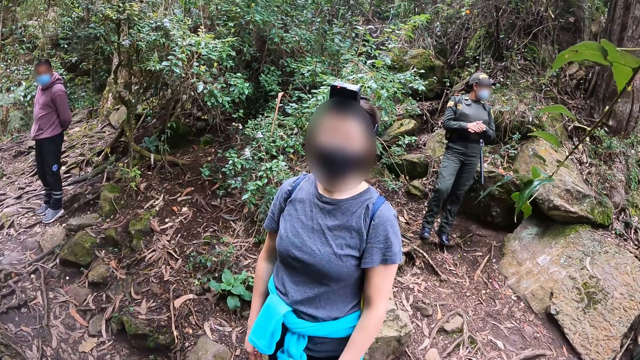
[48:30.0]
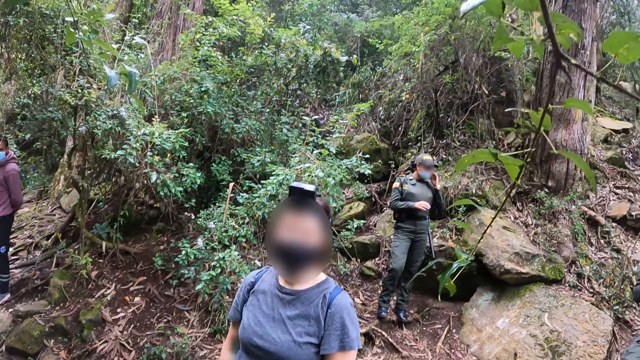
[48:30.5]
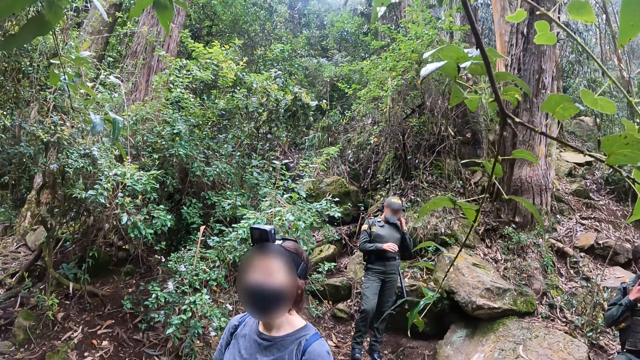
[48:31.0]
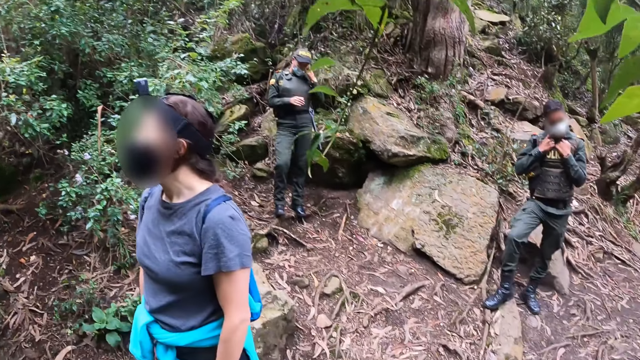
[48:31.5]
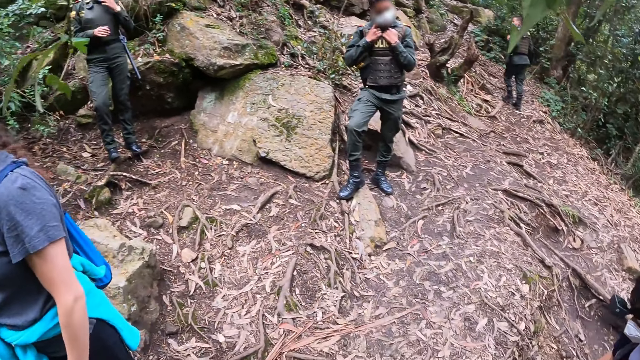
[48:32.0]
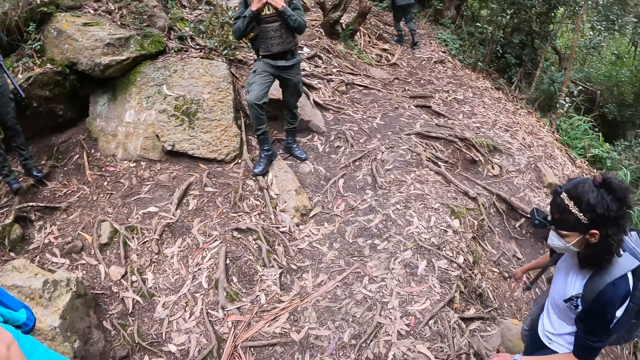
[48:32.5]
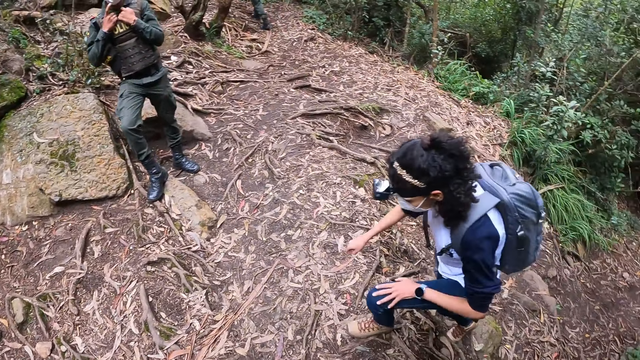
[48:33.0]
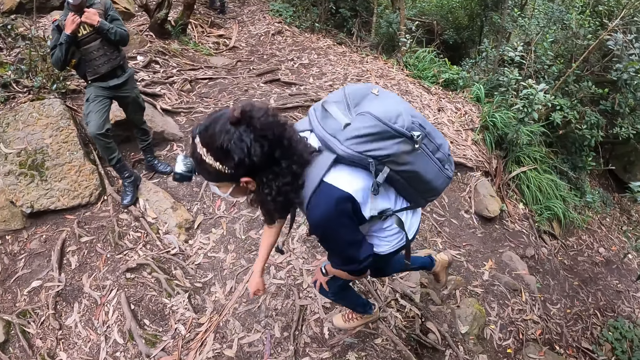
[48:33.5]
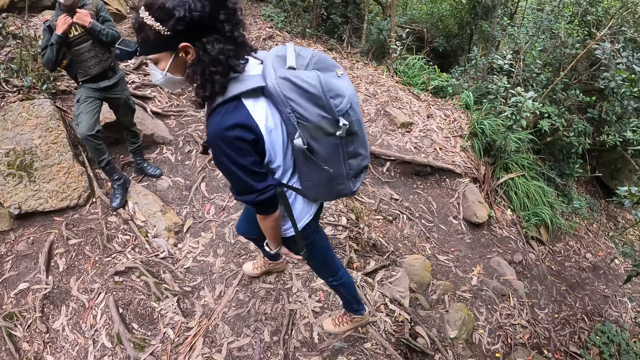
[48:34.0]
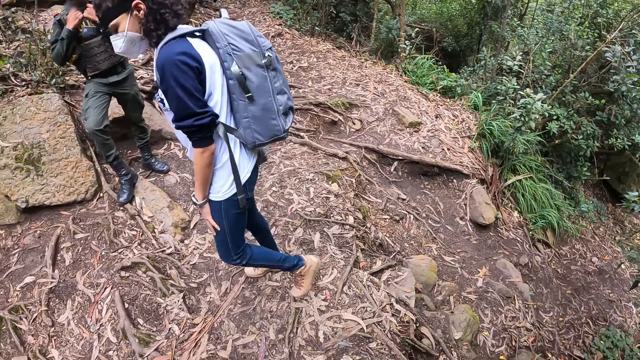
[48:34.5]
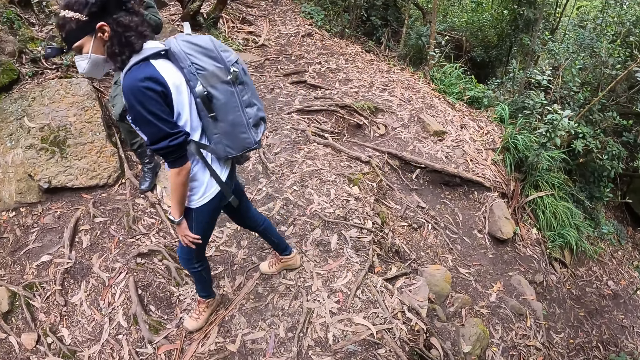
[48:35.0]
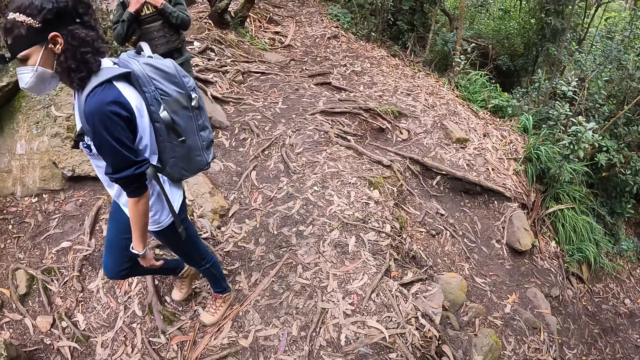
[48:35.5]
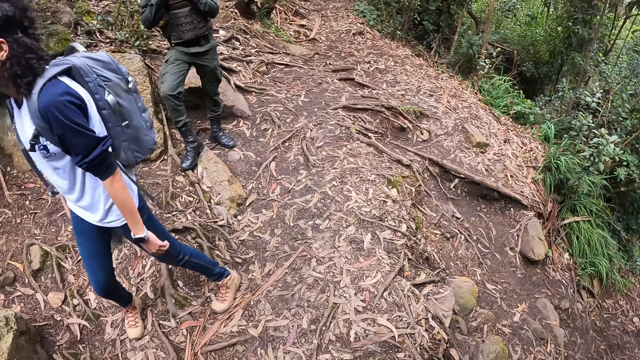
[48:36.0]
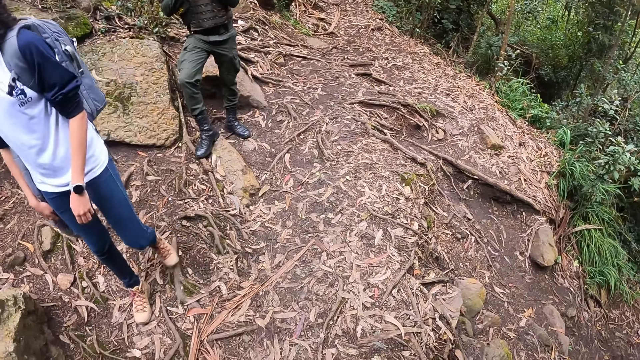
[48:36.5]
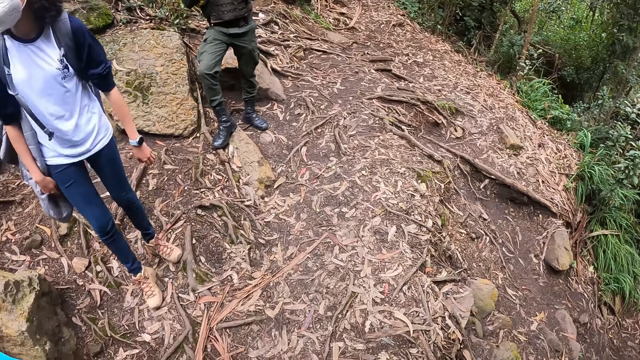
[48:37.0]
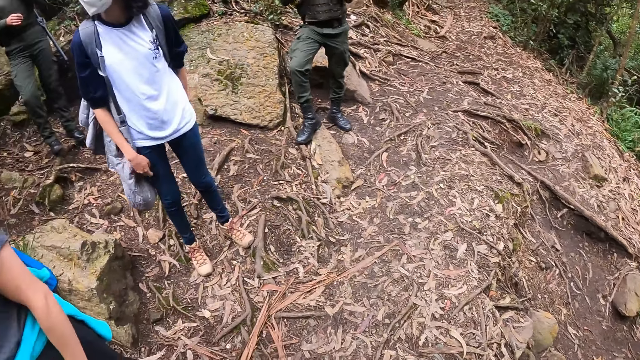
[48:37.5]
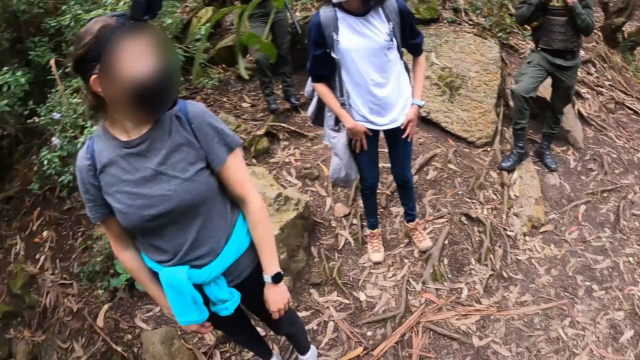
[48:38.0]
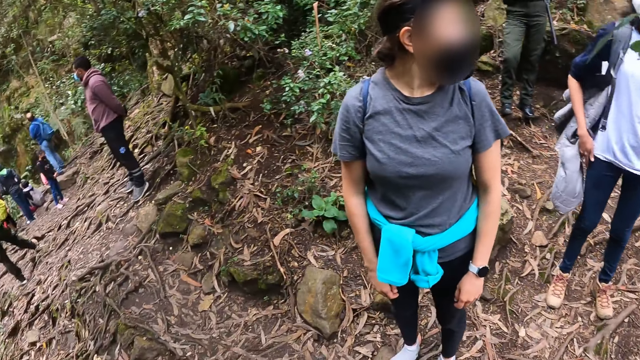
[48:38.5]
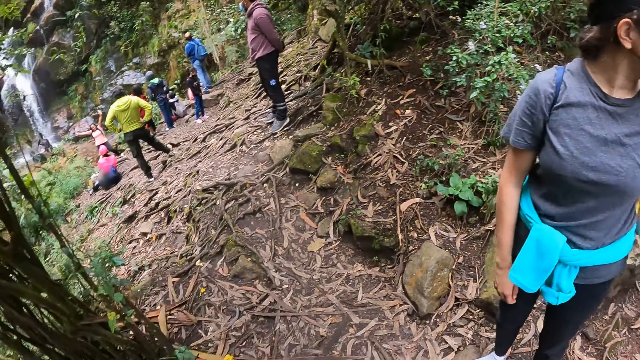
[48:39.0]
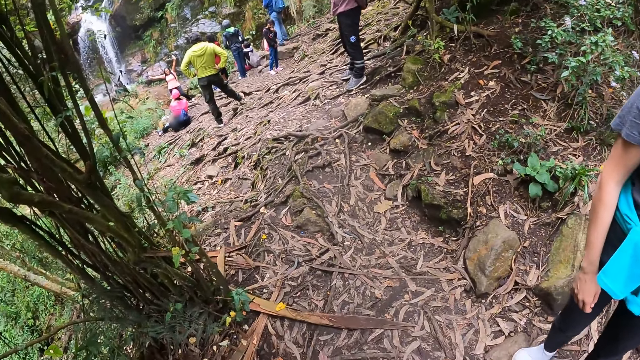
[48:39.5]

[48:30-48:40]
The camera wearer looks around.

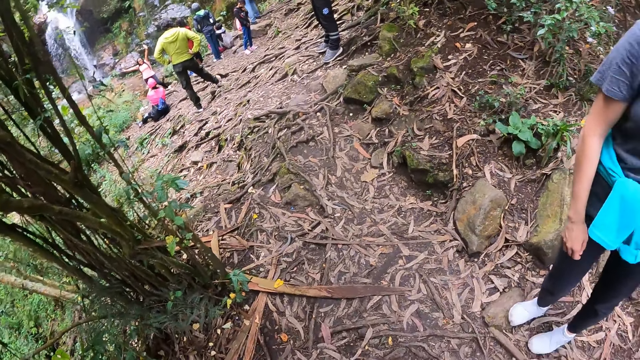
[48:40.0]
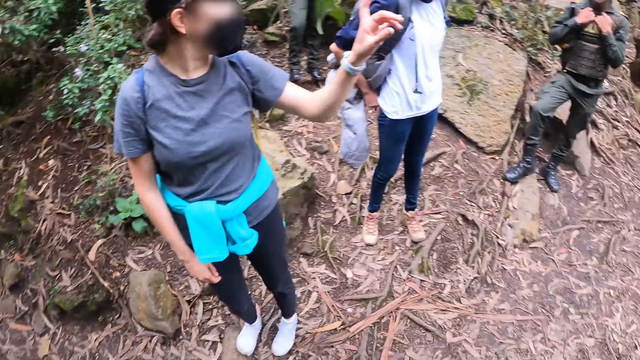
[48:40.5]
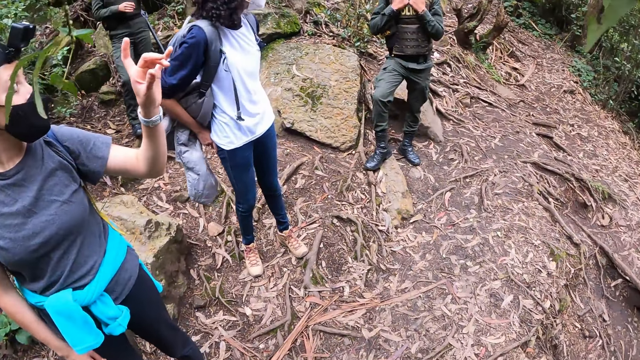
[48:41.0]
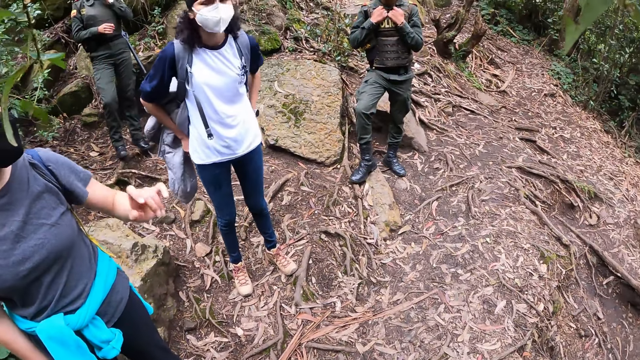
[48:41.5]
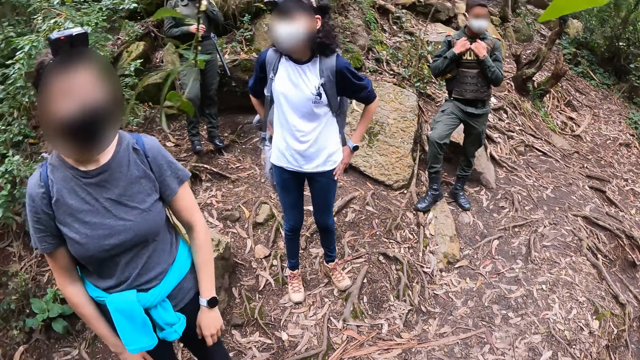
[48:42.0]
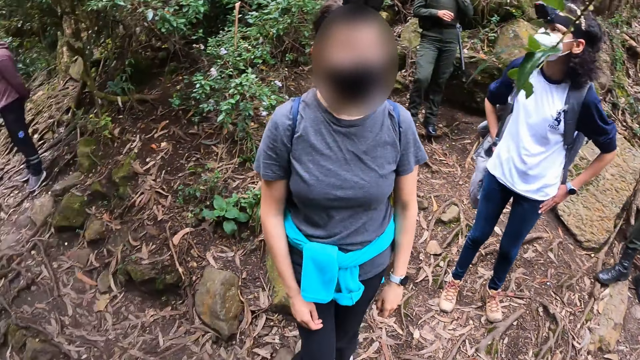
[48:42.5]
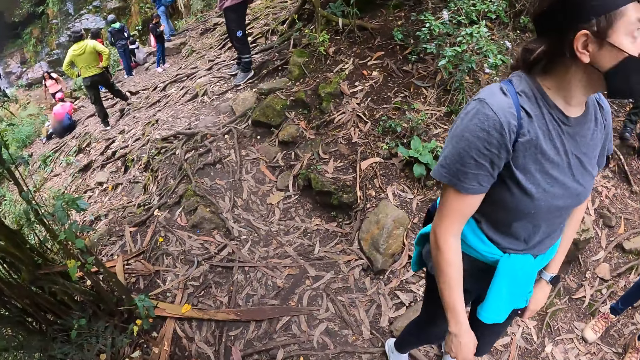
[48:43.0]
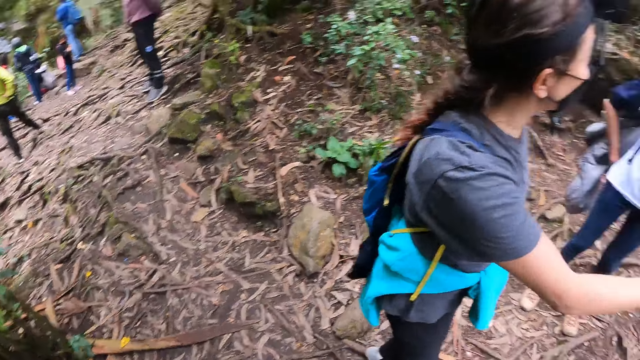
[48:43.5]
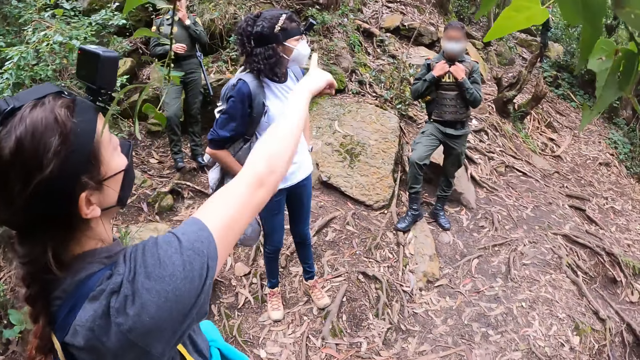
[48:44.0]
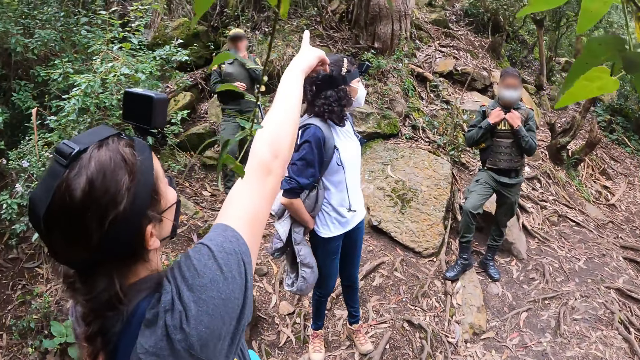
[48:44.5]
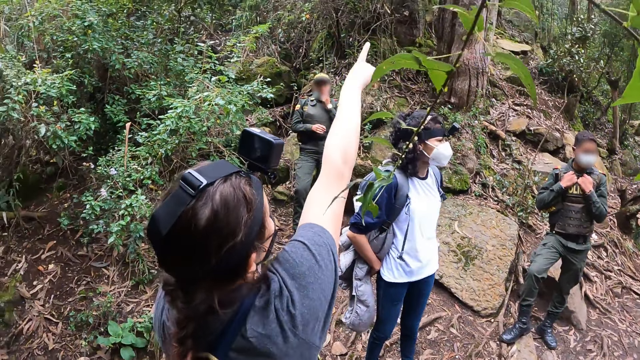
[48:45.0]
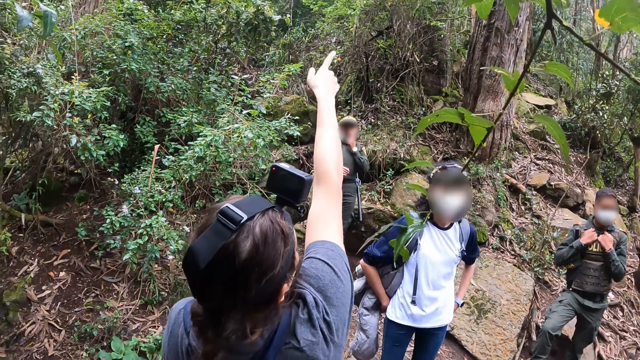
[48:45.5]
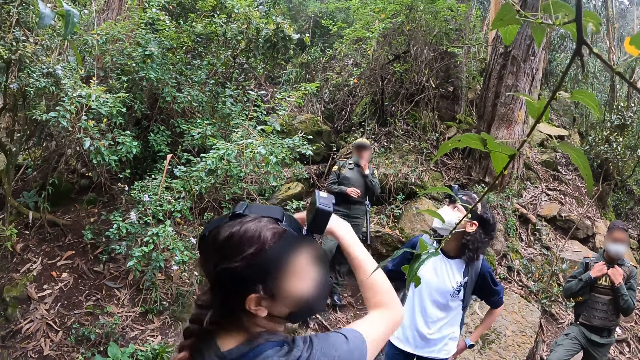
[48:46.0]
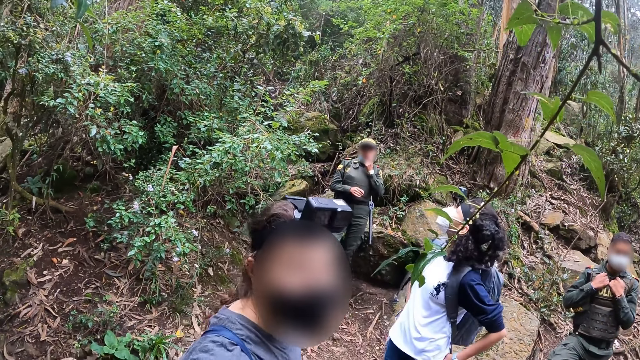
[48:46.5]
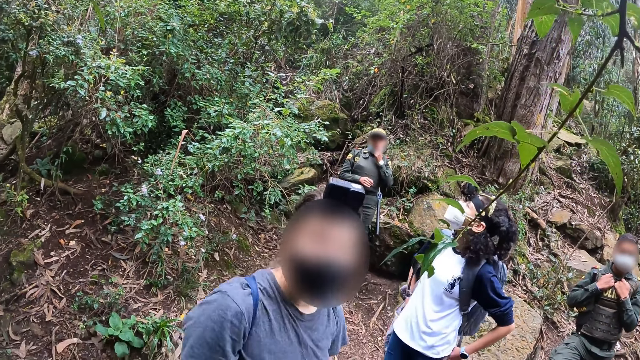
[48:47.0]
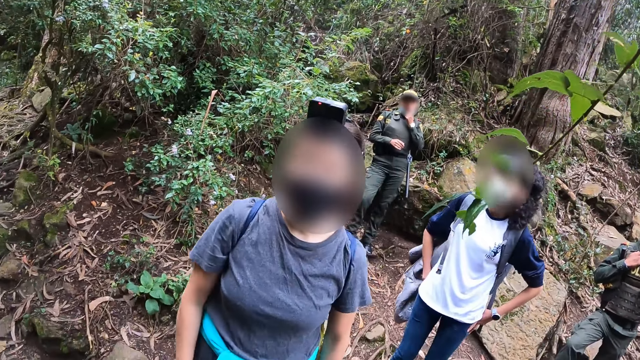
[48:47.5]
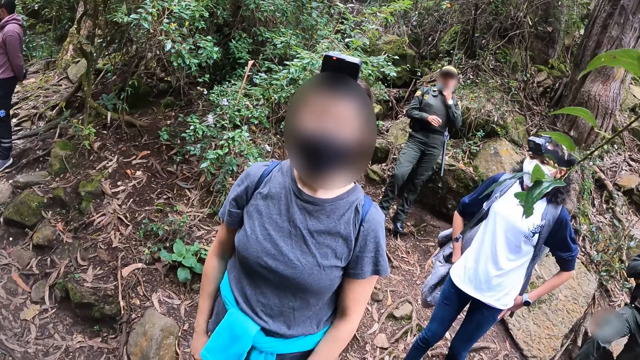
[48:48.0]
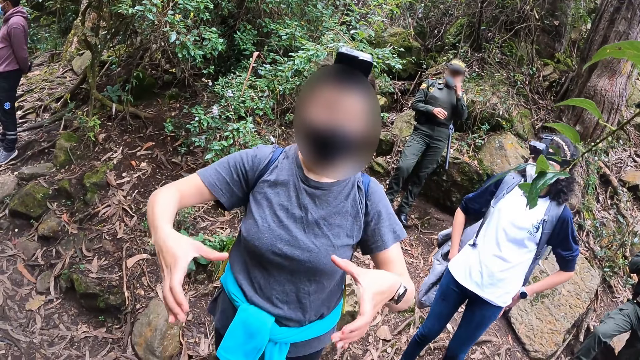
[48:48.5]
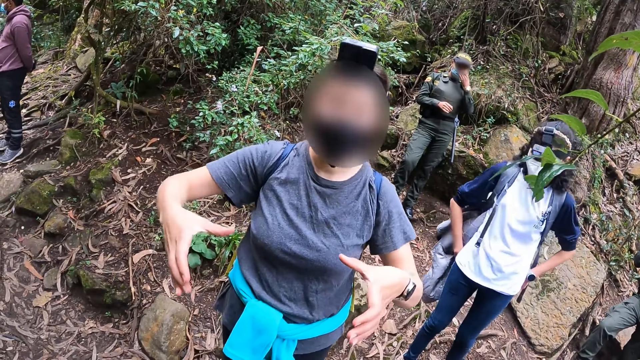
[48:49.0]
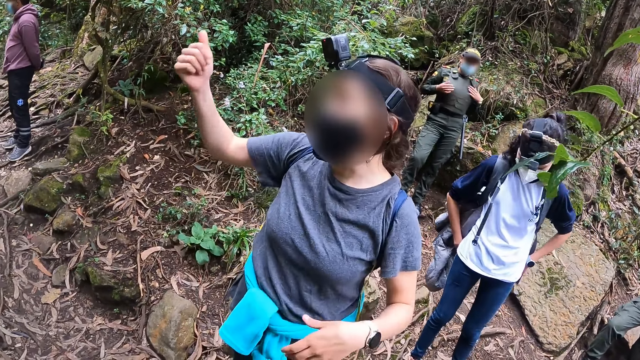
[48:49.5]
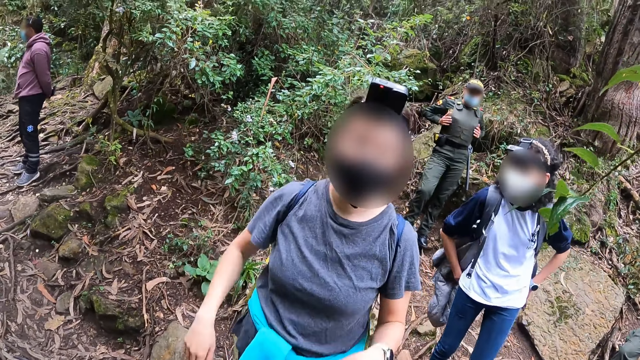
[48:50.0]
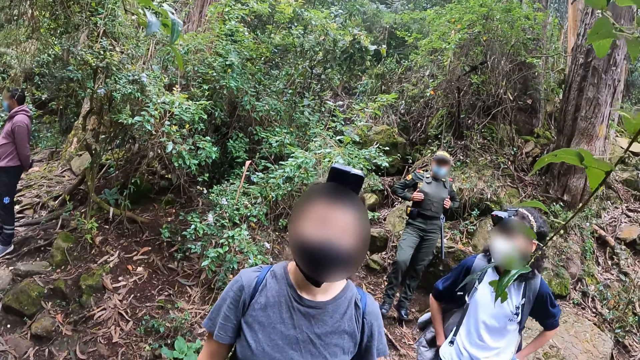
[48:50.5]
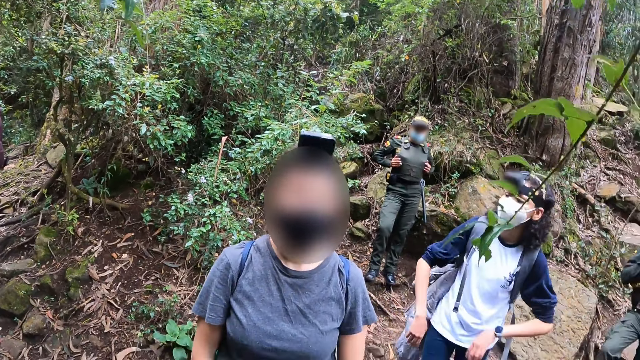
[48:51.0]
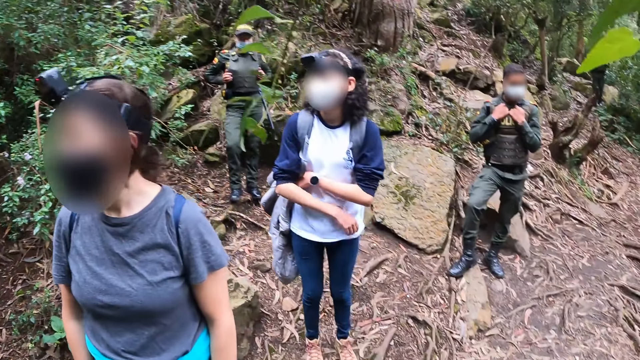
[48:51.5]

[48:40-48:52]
The camera wearer talks to a woman.
